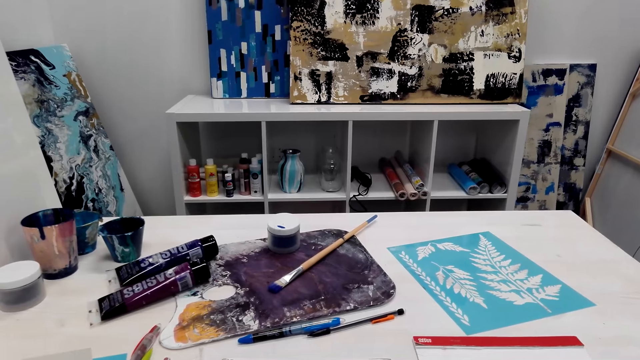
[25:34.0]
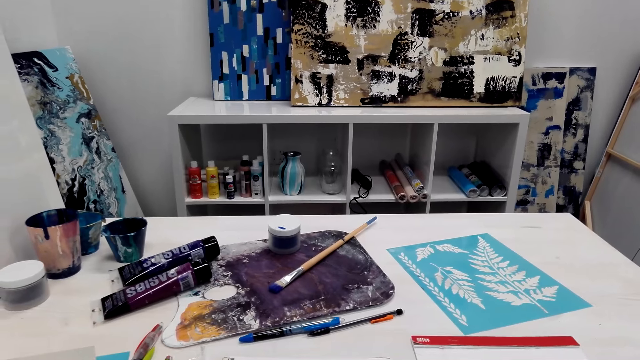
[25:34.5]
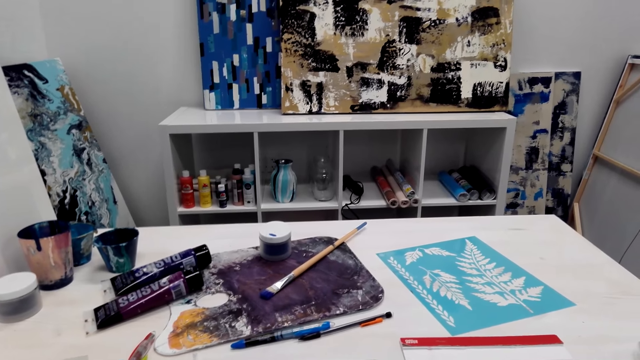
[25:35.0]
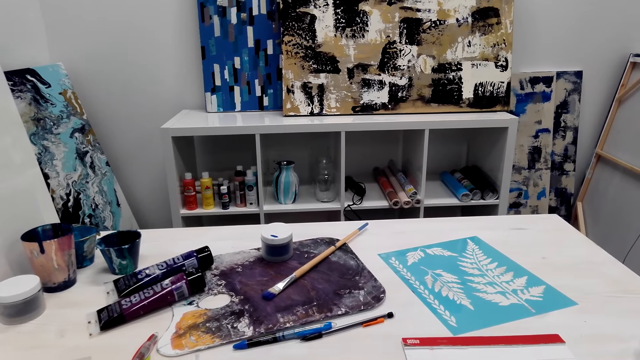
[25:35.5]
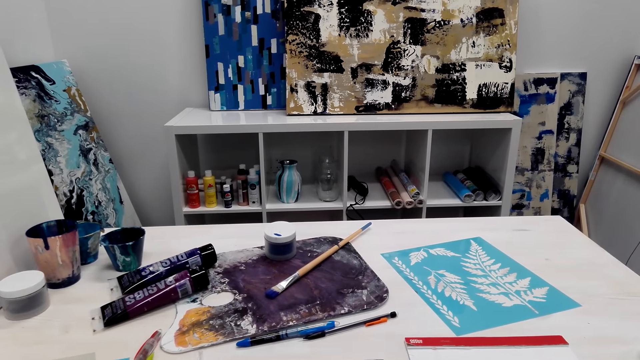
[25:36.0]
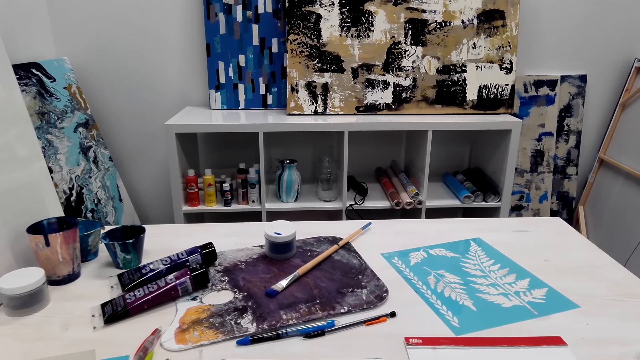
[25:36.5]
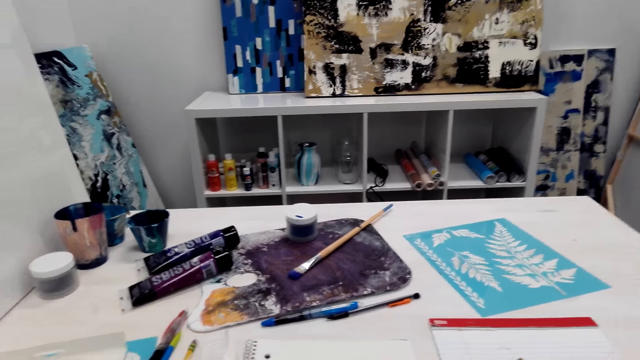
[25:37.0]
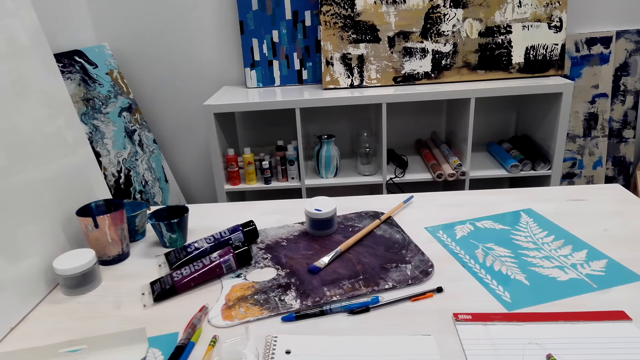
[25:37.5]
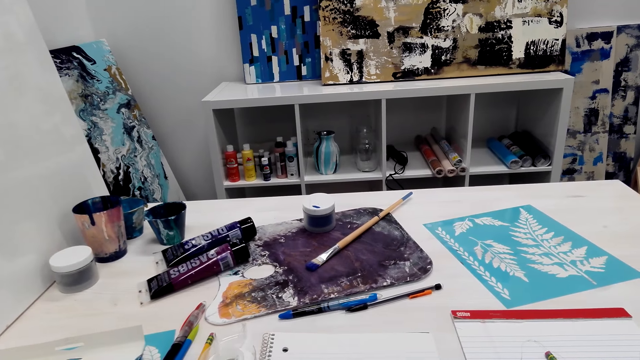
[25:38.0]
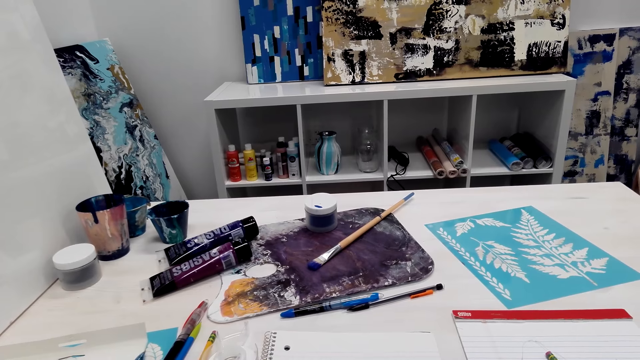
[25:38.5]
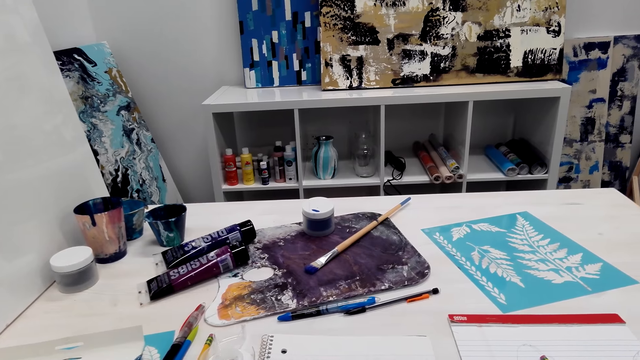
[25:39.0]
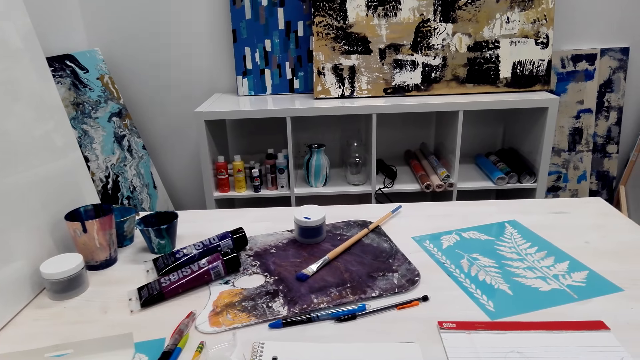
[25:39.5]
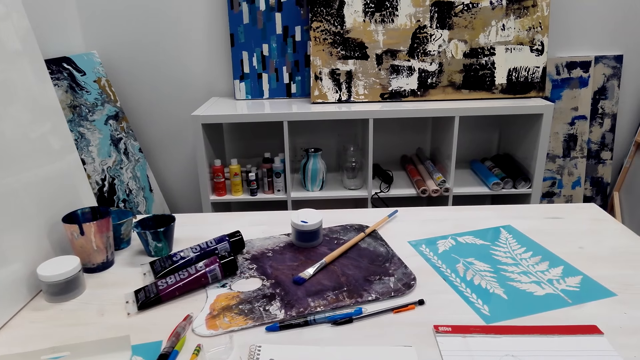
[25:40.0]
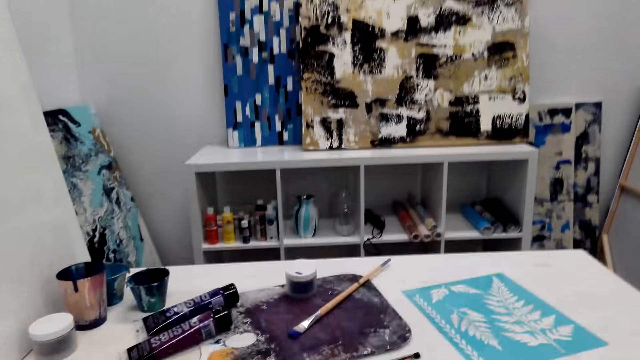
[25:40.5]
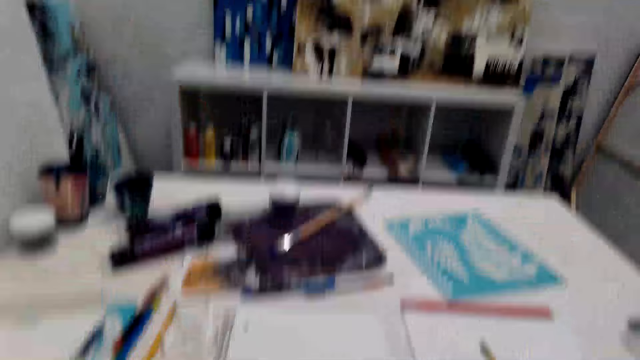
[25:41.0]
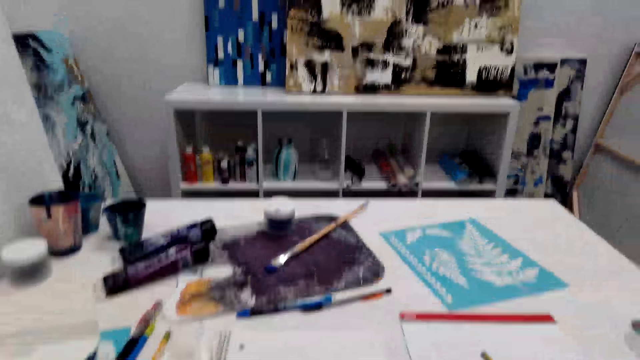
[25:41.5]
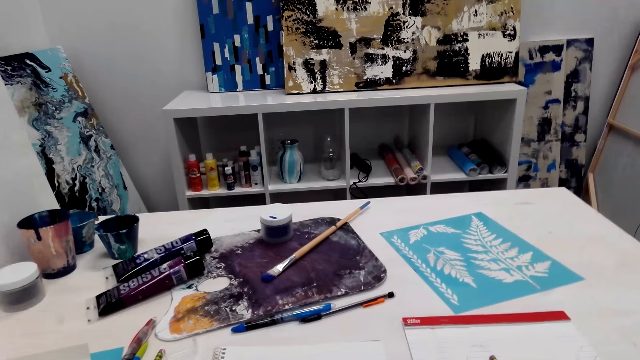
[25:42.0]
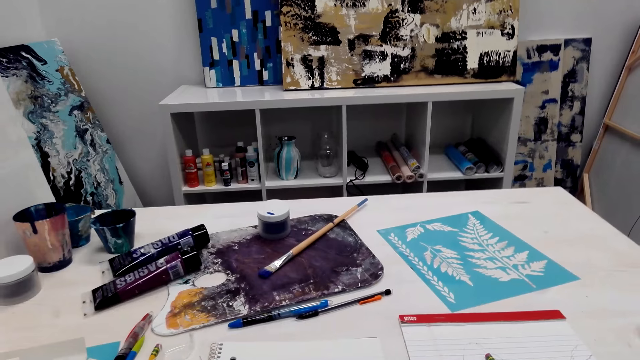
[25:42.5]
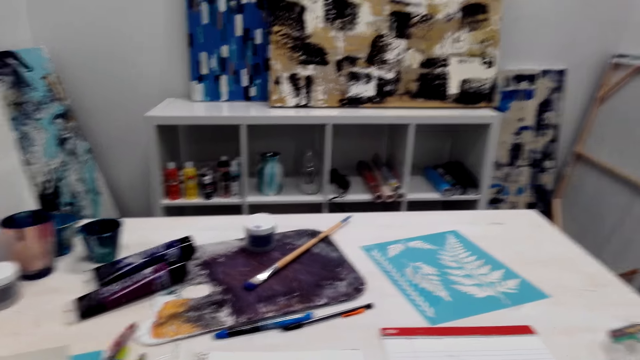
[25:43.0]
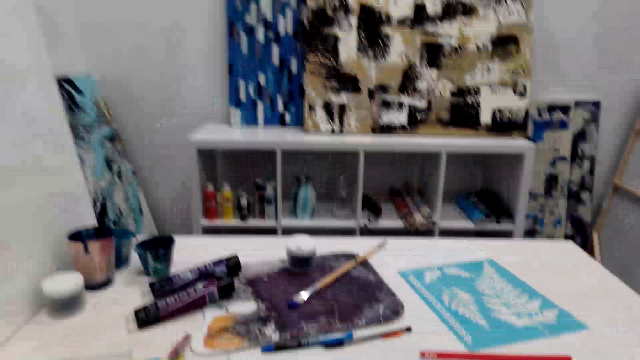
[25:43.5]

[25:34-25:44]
A person talks with the camera wearer. The camera wearer talks with the person. The person talks with the camera wearer. The camera wearer talks with the person.

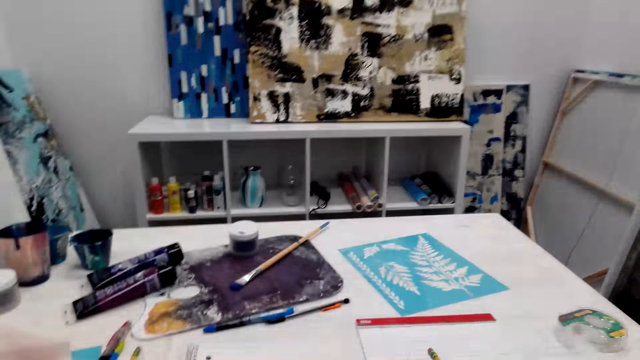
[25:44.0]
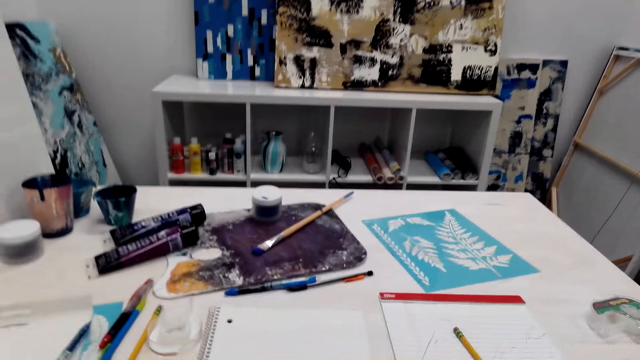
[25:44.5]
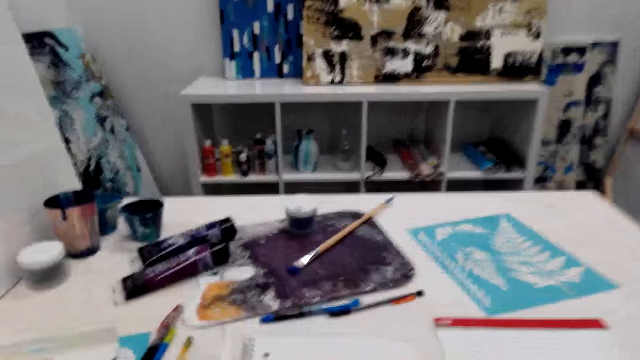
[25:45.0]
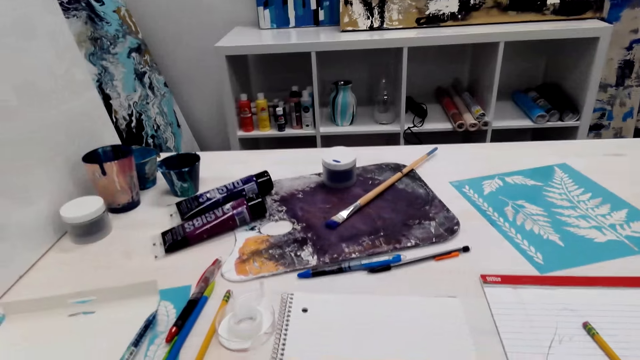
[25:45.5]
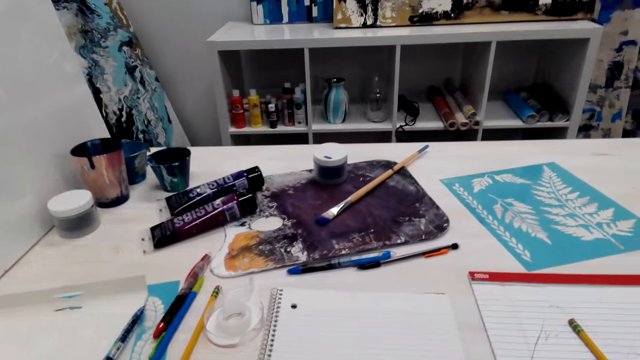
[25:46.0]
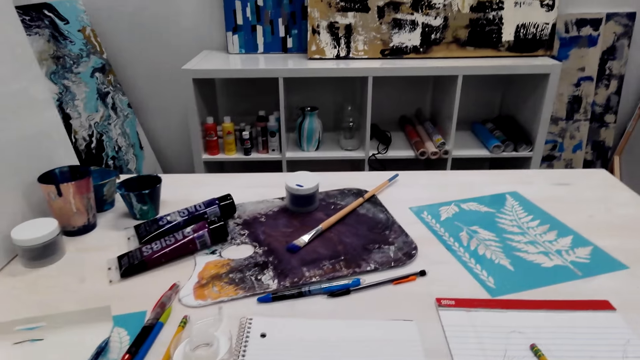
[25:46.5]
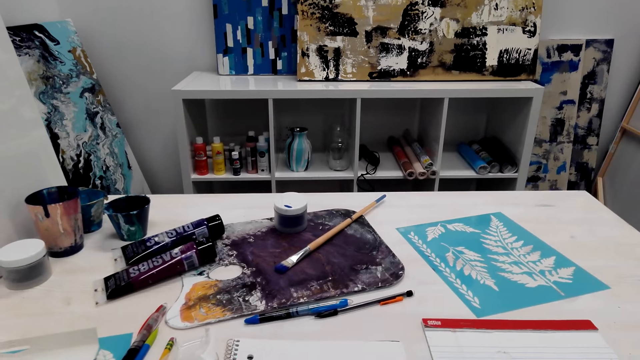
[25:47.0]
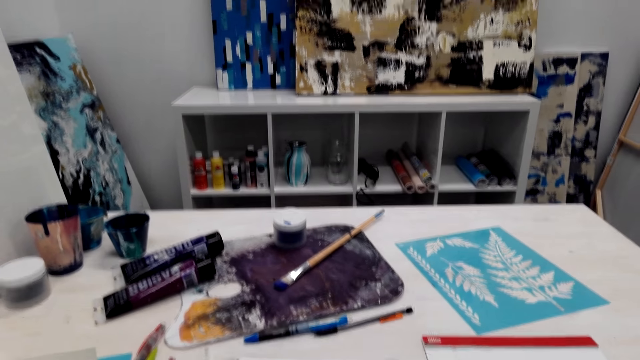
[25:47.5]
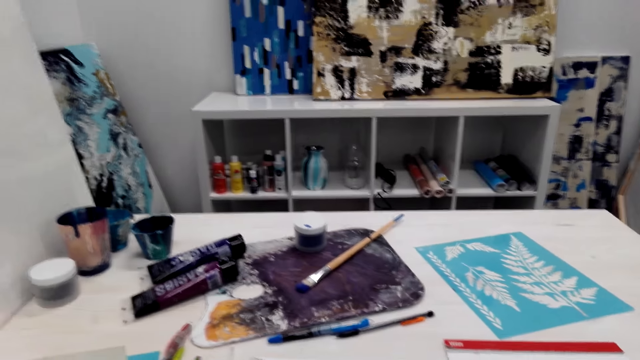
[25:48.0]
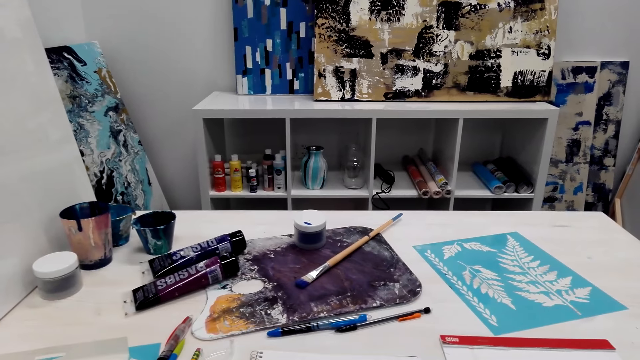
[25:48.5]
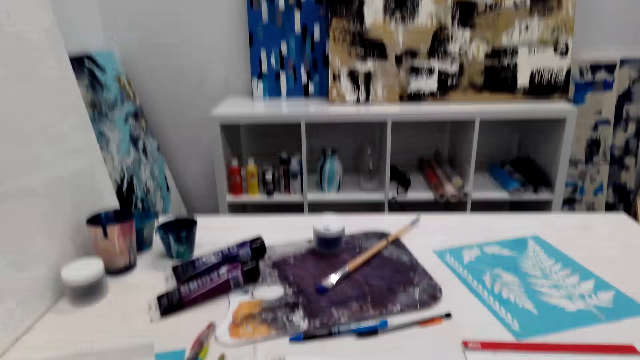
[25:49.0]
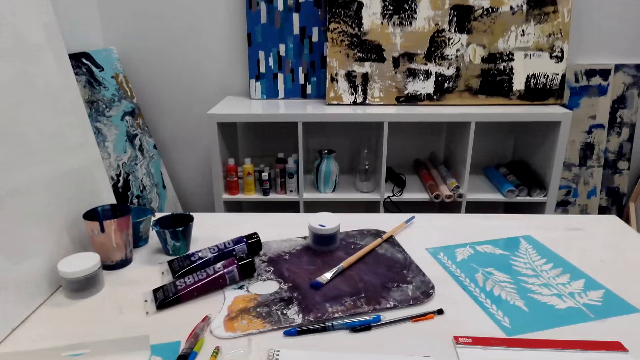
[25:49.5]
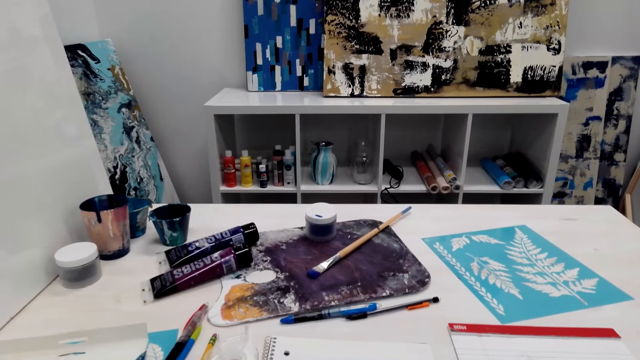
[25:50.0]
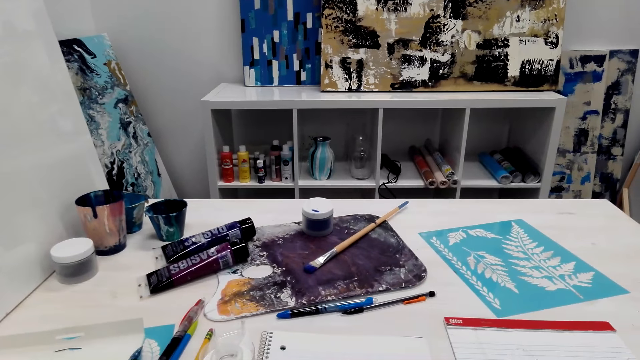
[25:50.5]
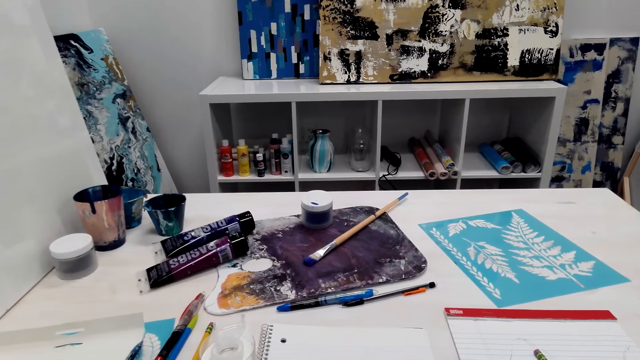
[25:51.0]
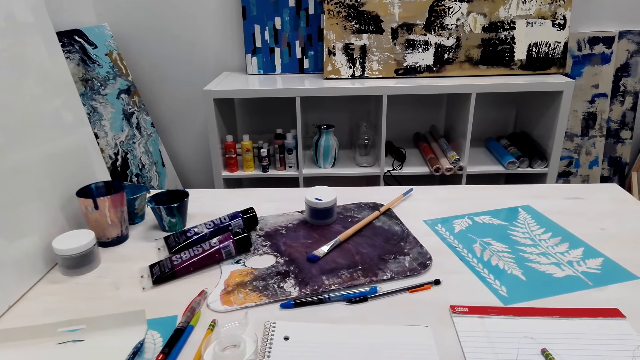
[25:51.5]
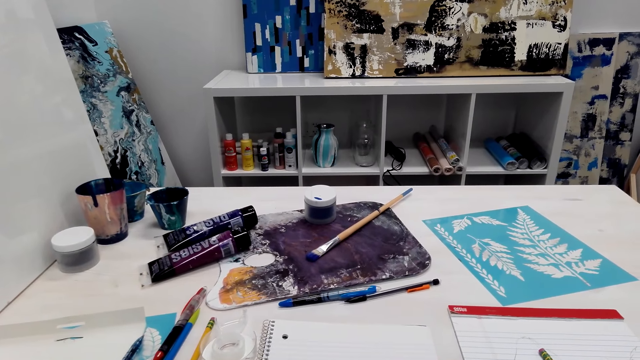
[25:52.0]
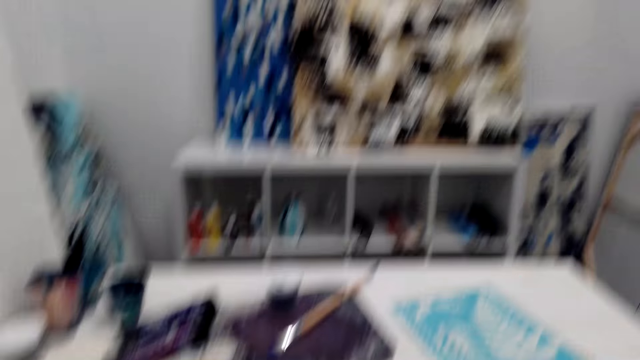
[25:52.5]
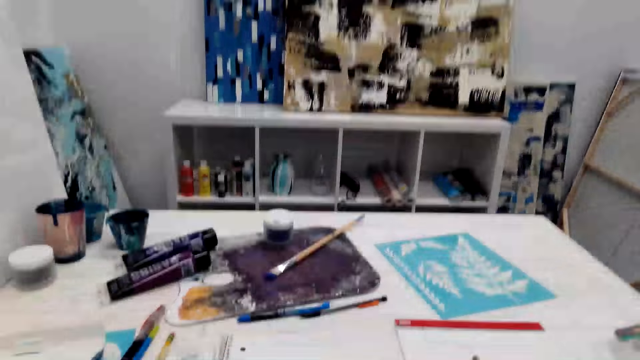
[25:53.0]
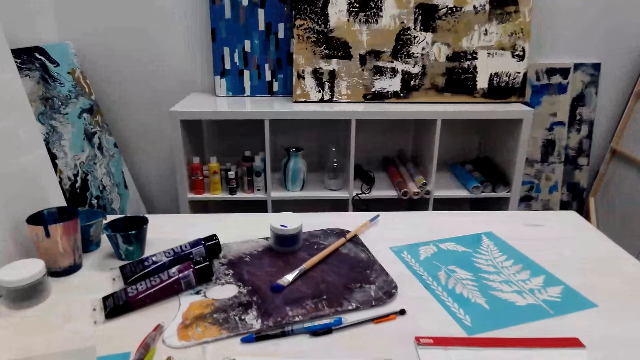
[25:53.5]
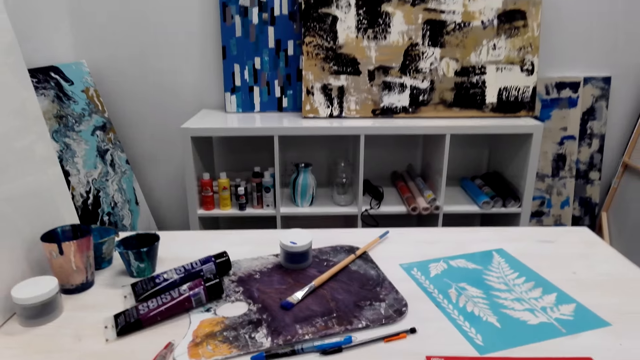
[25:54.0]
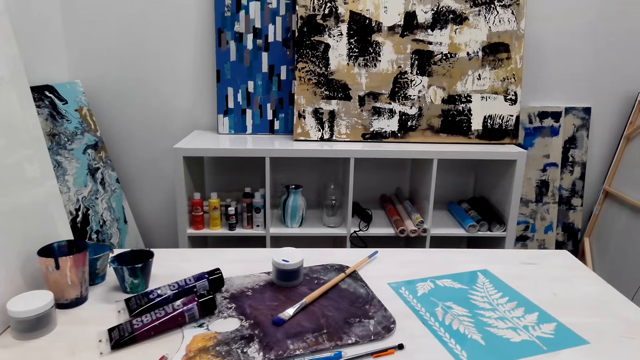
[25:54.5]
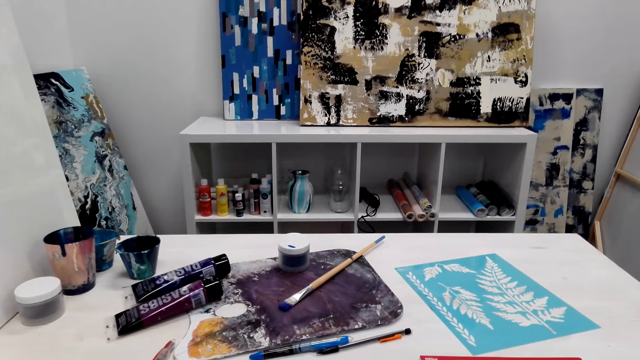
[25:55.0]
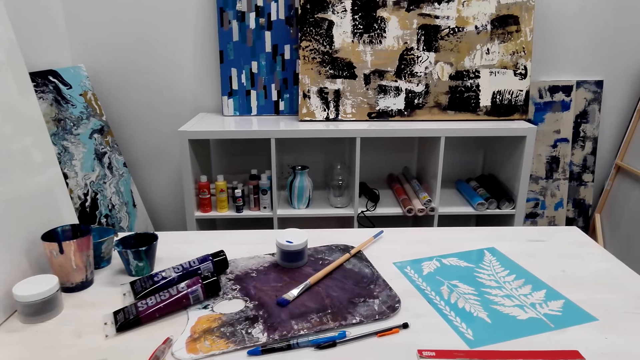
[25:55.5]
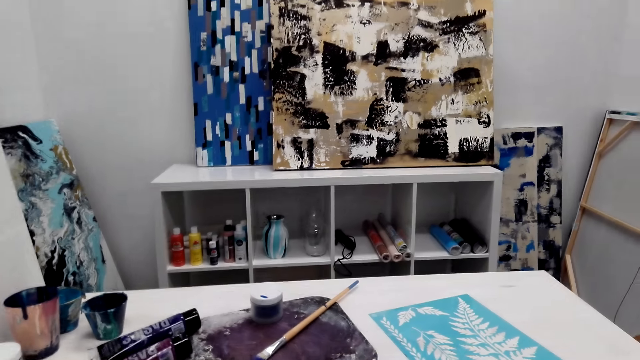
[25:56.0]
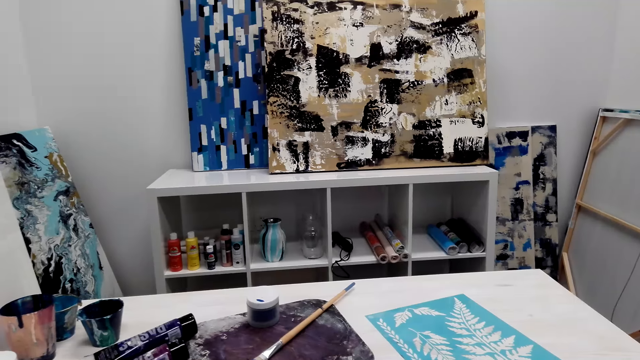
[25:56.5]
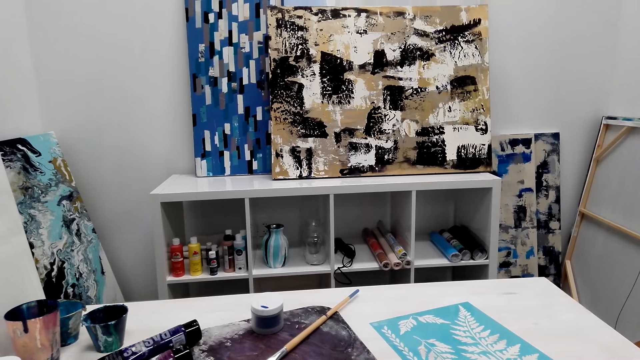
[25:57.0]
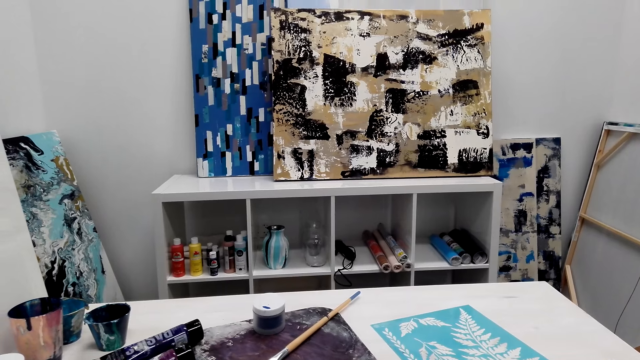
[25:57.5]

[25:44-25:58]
The camera wearer laughs. They talk with a person. They laugh. The person talks with the camera wearer. The camera wearer talks with the person. The person talks with the camera wearer. The camera wearer talks with the person.
